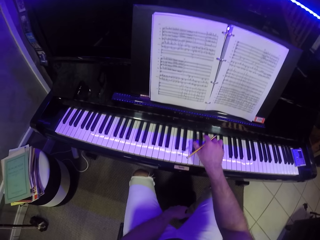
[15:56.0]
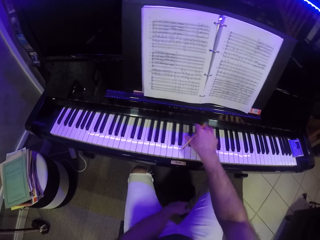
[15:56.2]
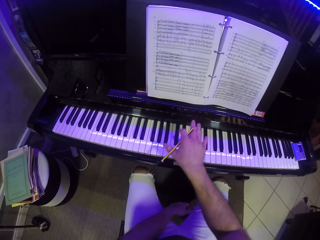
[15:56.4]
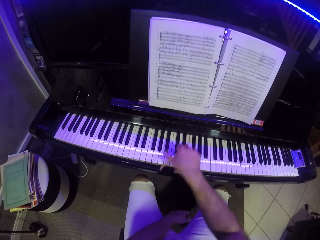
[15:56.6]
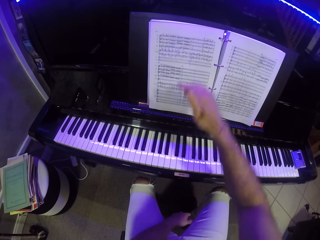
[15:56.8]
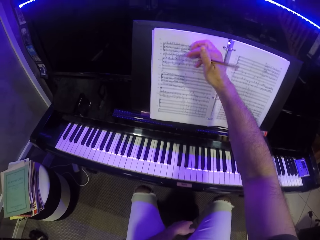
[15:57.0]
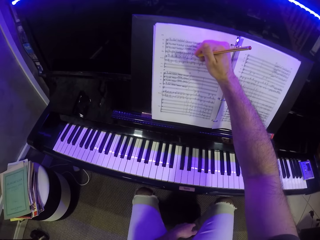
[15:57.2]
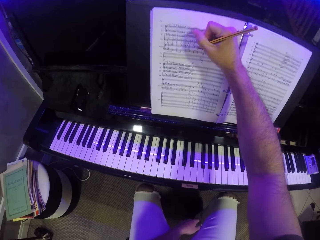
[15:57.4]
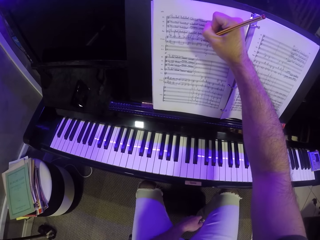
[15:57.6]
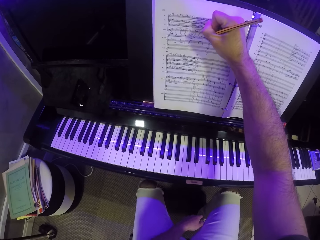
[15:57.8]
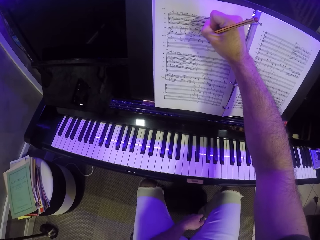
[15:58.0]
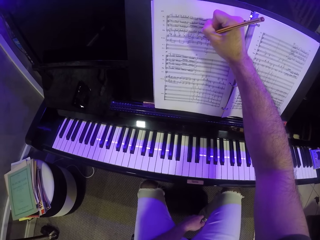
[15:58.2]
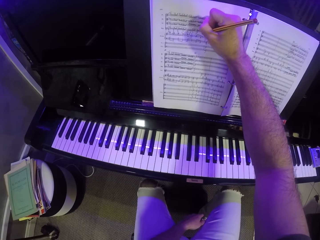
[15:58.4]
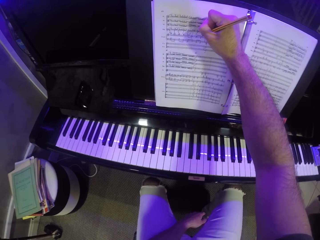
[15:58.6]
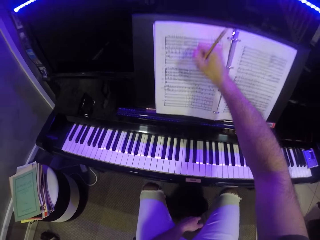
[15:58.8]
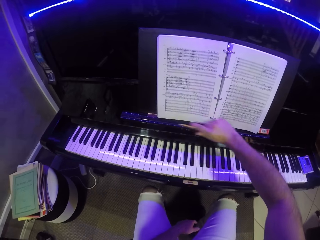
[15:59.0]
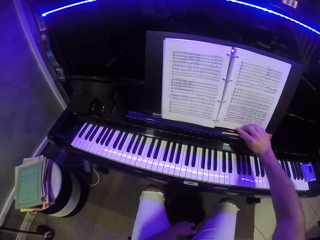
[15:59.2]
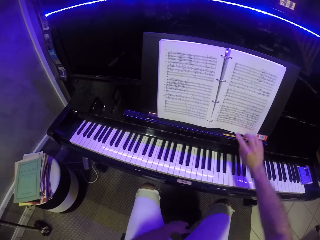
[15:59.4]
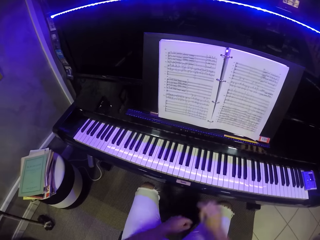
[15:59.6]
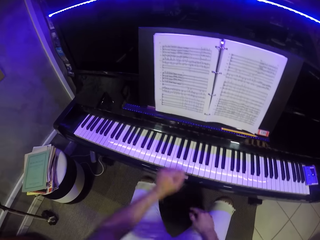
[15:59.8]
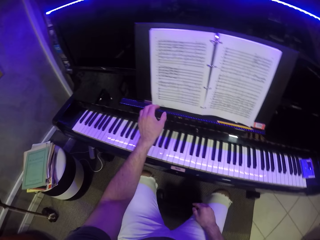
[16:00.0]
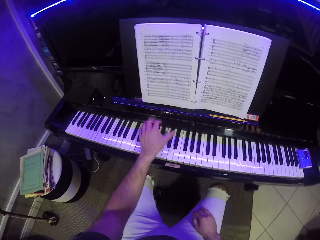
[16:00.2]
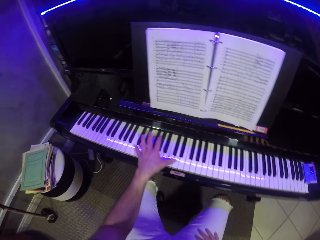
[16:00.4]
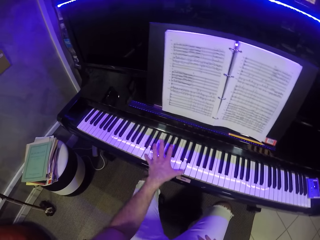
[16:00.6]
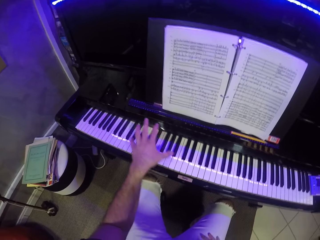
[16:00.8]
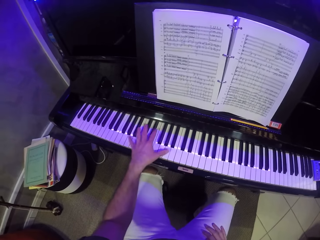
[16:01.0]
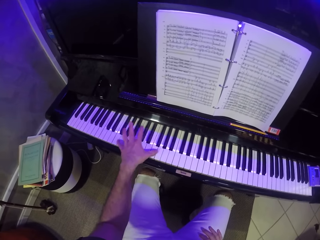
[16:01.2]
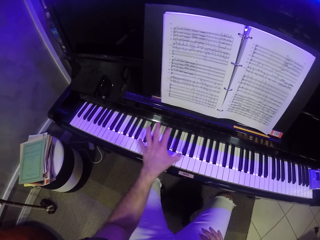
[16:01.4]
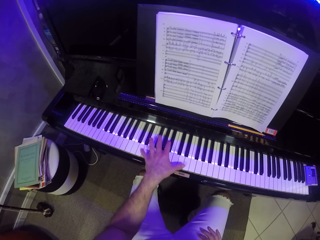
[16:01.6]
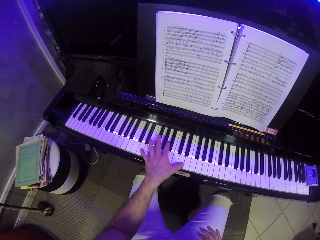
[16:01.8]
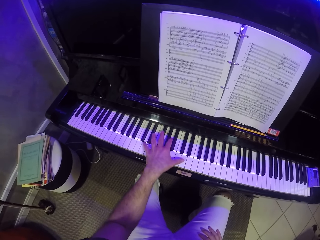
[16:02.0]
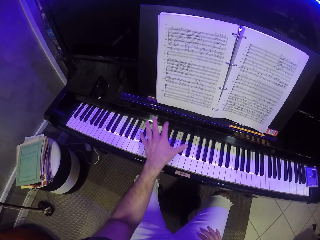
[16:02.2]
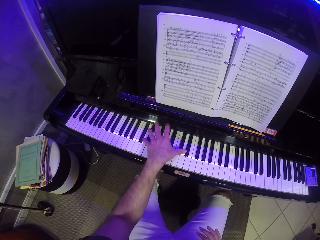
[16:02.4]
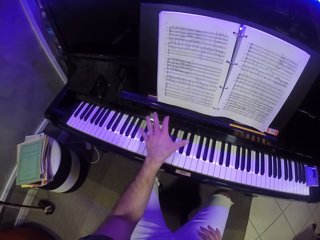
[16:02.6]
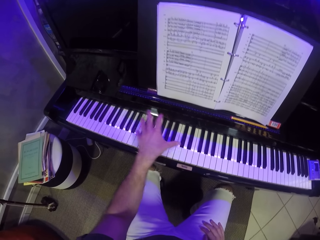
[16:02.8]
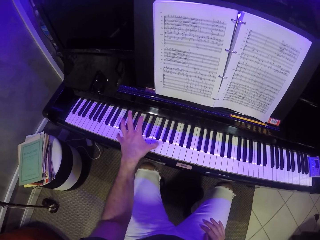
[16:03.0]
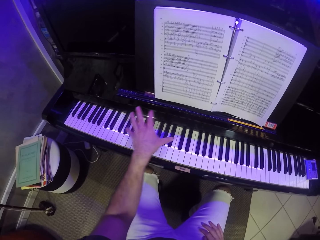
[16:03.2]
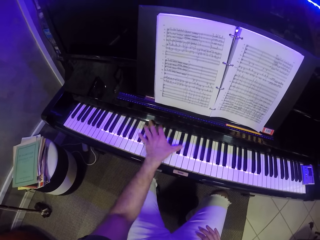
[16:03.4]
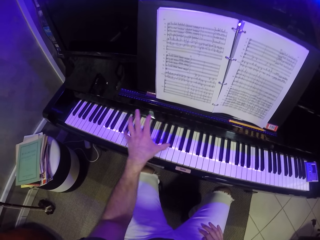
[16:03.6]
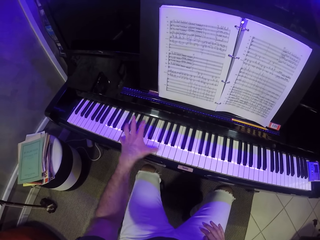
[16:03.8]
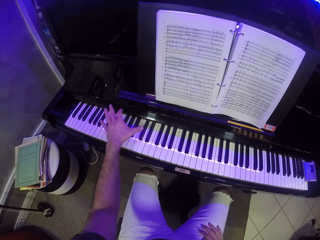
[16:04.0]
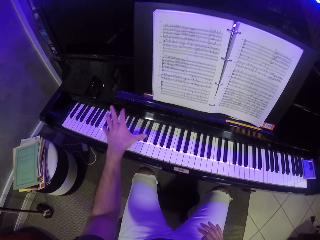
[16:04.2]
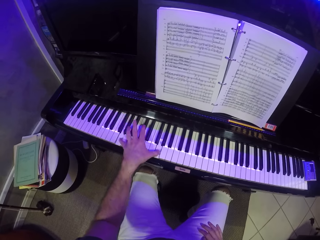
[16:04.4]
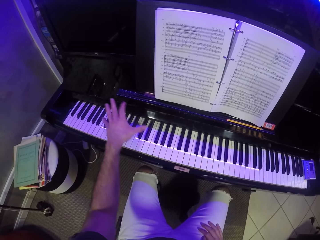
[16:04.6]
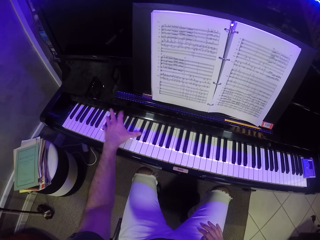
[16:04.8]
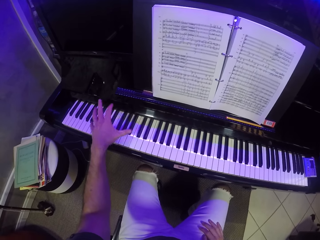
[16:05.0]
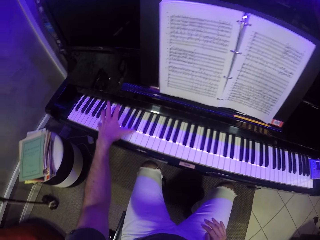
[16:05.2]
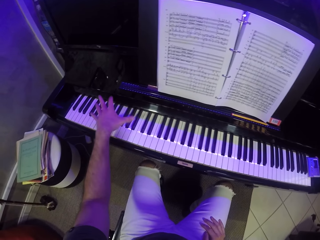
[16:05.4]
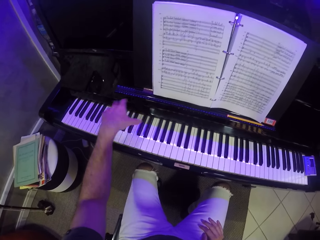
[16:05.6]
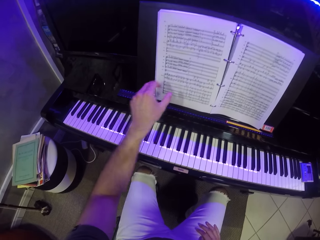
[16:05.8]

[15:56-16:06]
The camera wearer writes on the music book with the pencil in his right hand. He drops the pencil on the piano with his right hand. He plays on the piano with his left hand. He puts his left hand on the keyboard and puts his right hand on his lap.

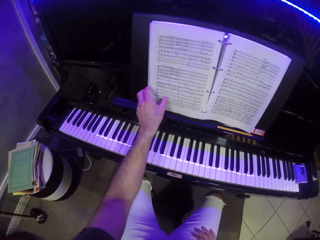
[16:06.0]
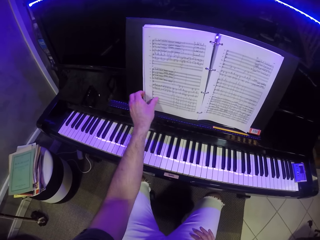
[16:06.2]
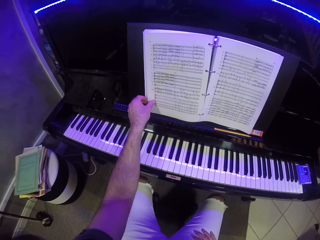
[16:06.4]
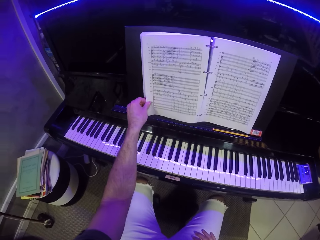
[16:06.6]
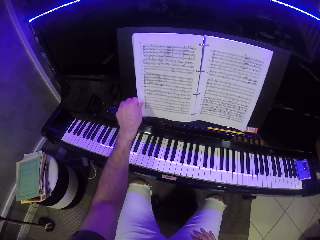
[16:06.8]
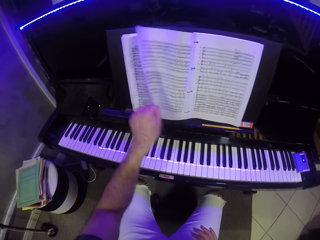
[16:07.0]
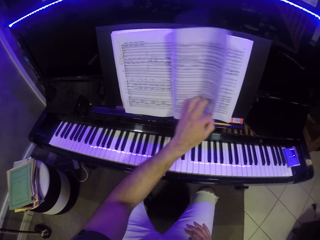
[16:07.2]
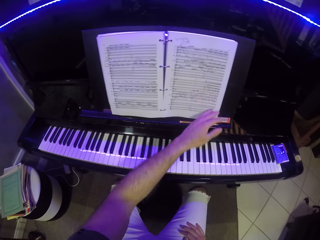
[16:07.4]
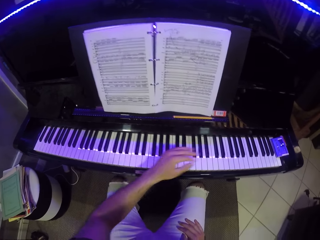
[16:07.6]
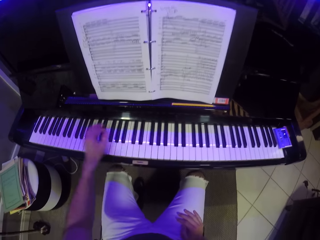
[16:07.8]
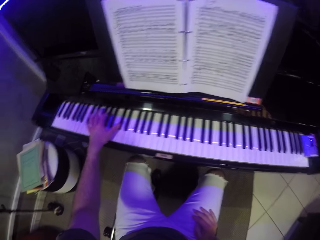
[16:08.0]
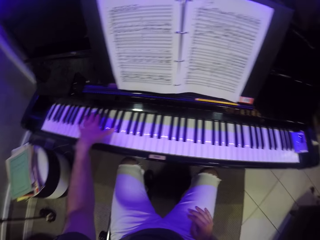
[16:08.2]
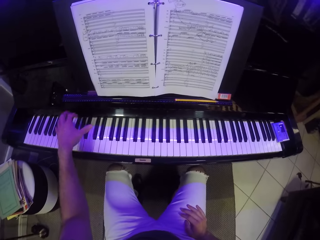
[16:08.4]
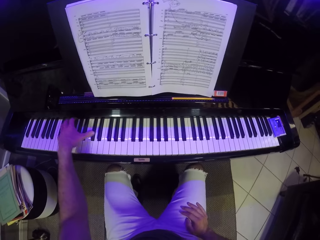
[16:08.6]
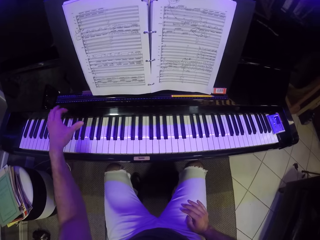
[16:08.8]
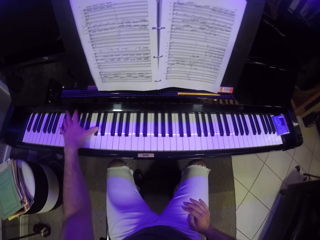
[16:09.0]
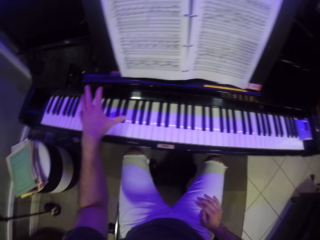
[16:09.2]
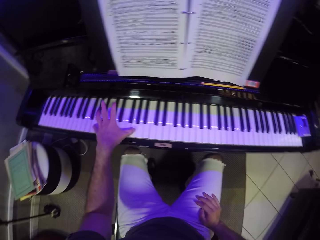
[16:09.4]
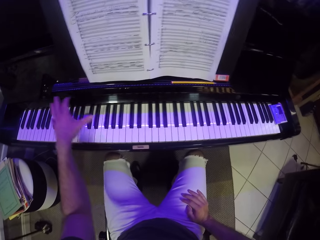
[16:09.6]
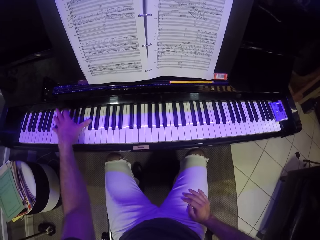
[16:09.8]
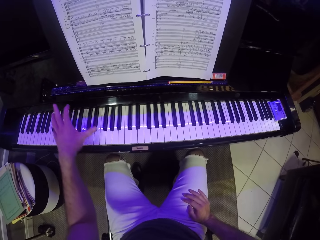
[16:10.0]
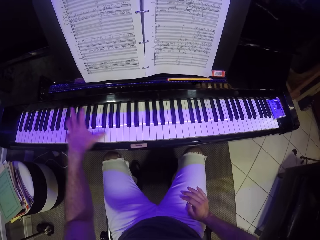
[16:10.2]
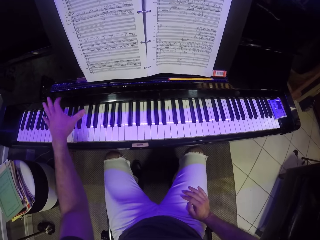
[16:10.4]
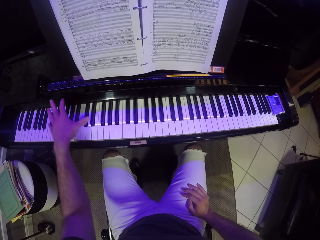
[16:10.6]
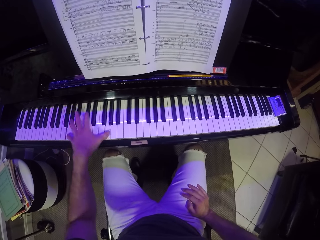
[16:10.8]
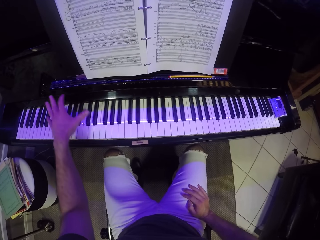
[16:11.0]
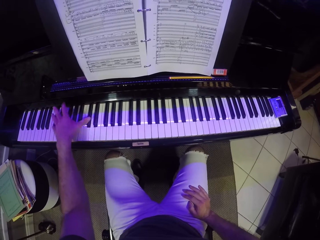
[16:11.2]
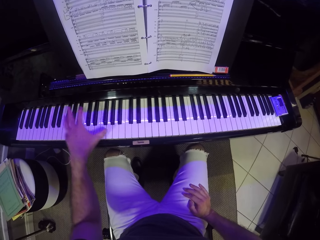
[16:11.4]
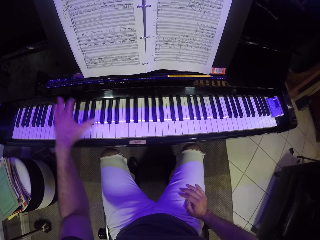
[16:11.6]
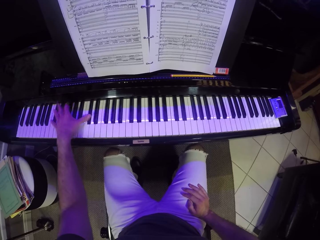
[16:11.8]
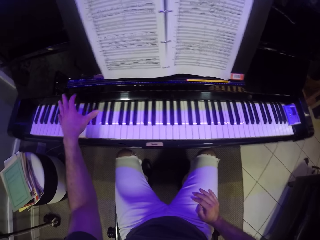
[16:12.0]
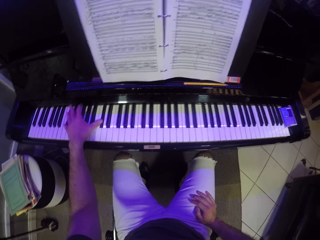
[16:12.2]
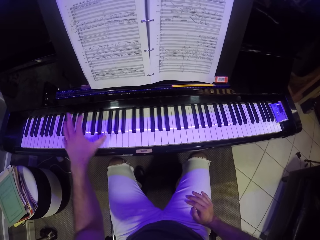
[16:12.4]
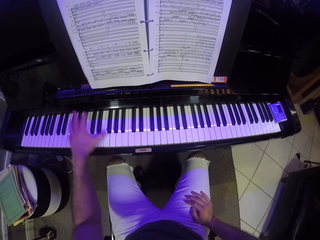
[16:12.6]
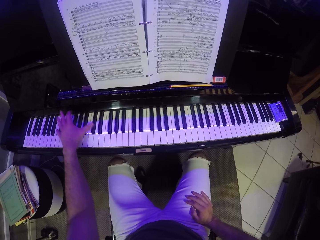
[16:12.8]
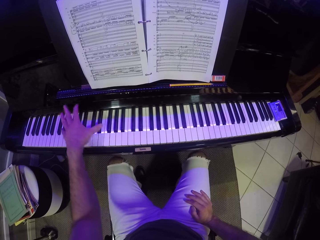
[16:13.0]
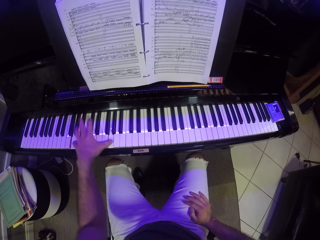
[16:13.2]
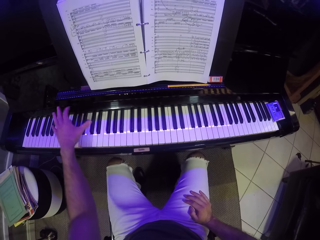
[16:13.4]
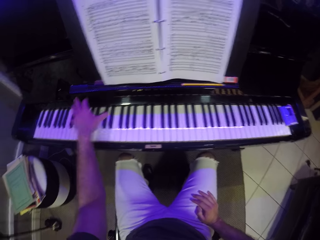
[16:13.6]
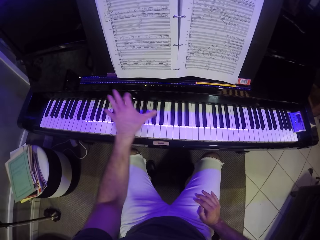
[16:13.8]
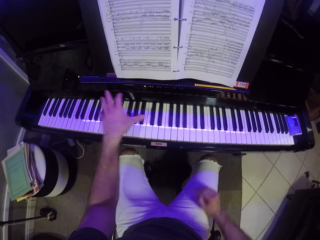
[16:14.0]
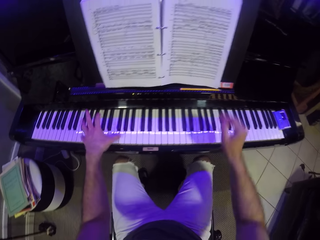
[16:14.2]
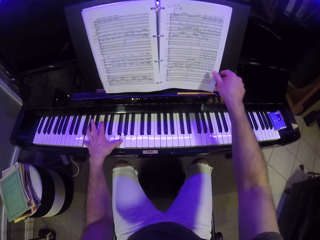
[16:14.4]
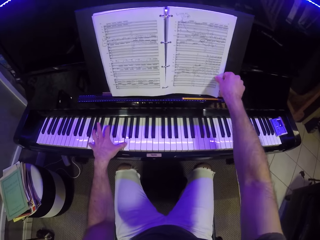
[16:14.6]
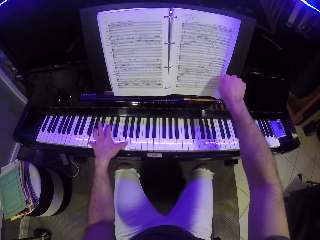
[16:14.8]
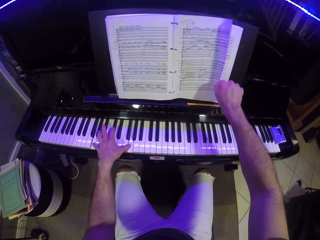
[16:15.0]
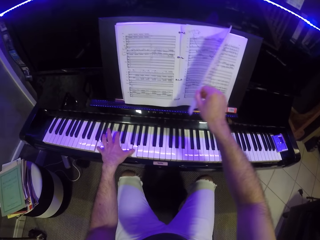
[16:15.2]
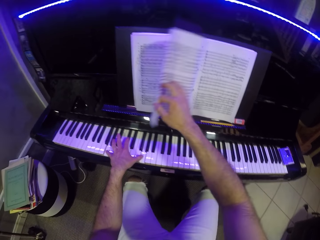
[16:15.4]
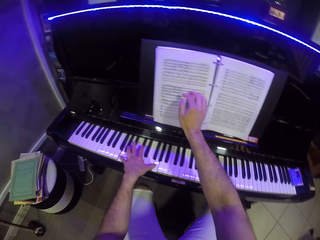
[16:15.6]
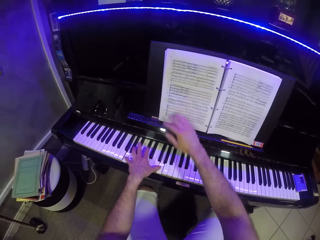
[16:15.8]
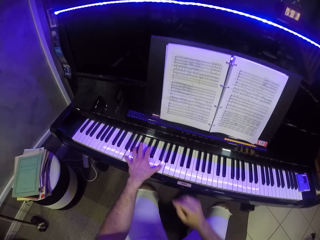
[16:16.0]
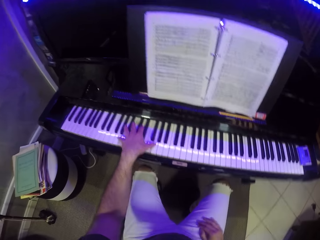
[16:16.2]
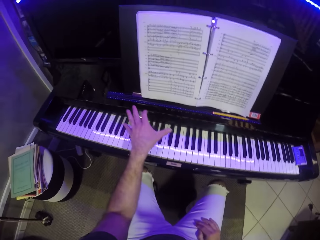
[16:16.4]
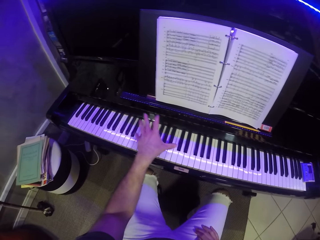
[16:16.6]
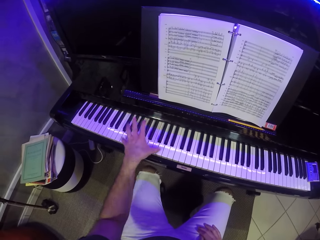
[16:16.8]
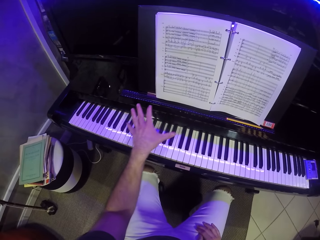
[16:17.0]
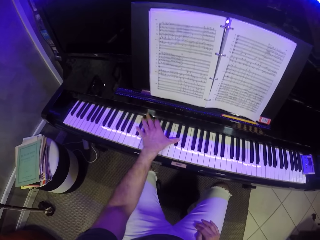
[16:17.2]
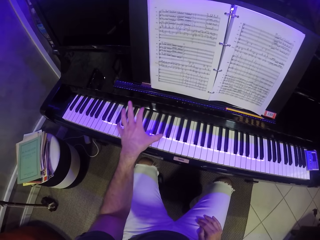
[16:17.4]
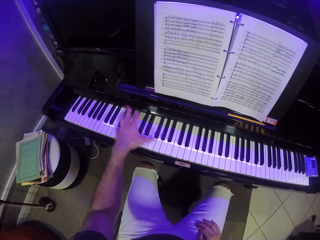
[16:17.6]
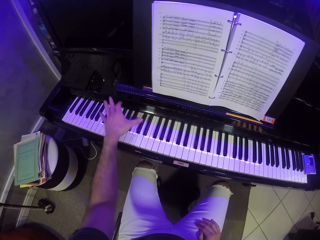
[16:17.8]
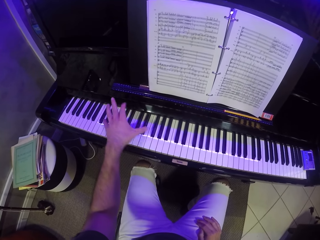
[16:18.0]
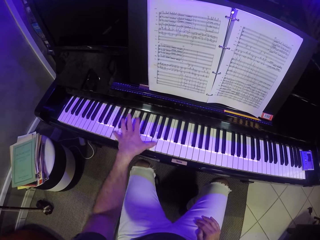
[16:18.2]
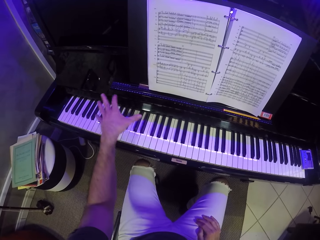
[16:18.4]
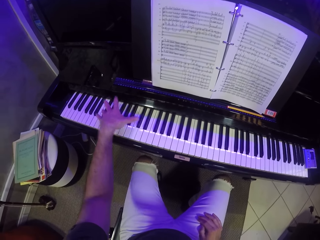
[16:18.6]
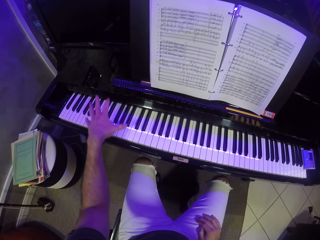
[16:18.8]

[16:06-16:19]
The camera wearer turns a page on the music sheet with his left hand. He plays on the piano with his left hand. He turns a page on the music sheet with his right hand. He puts his right hand on his lap and plays the piano with his left hand.
